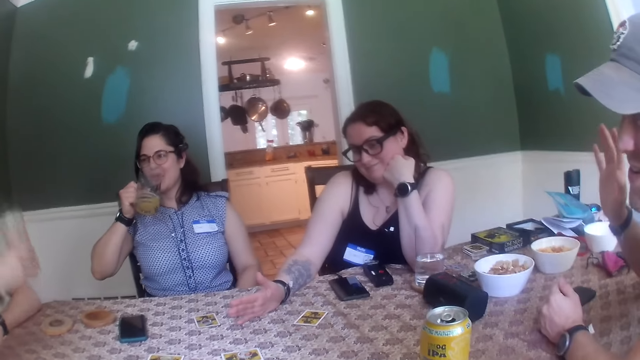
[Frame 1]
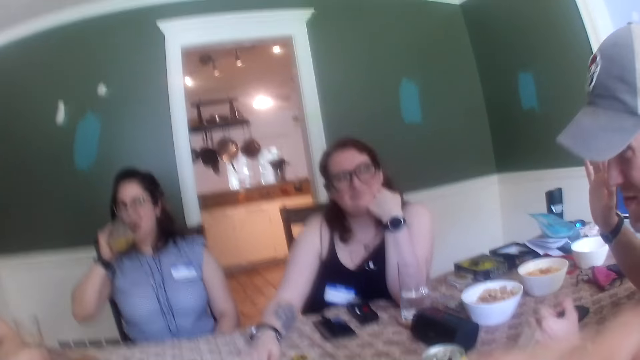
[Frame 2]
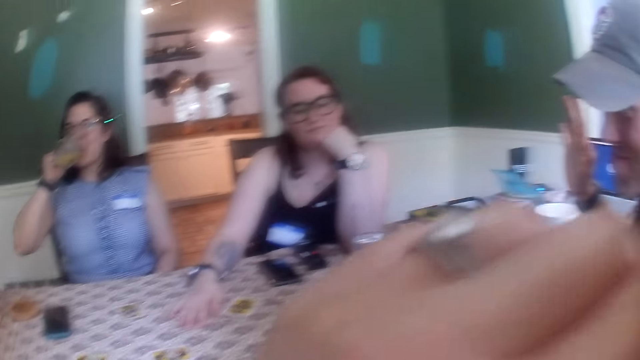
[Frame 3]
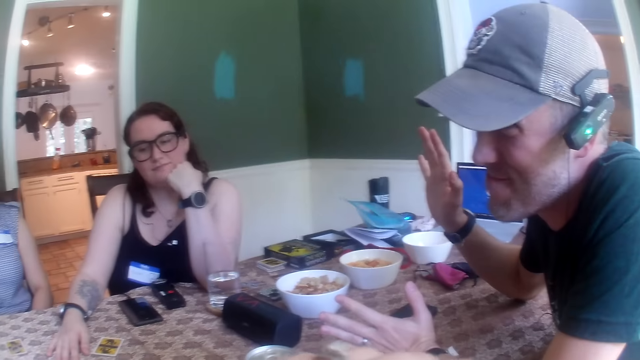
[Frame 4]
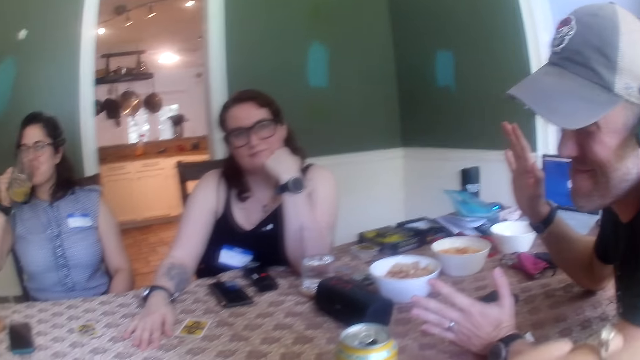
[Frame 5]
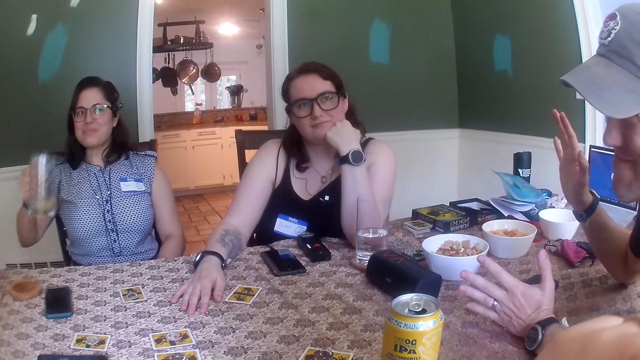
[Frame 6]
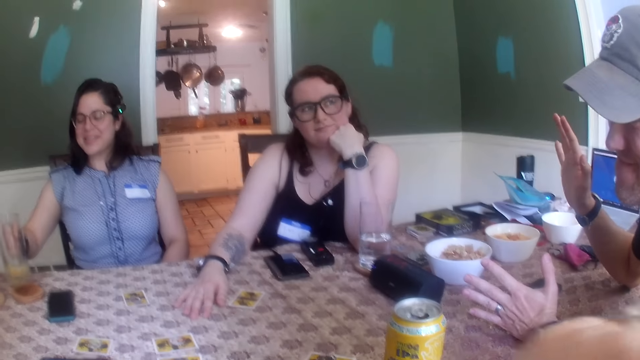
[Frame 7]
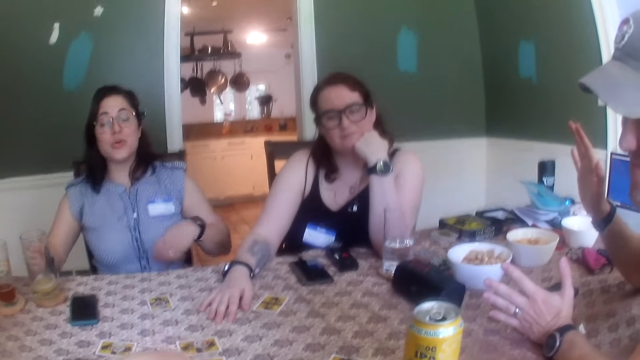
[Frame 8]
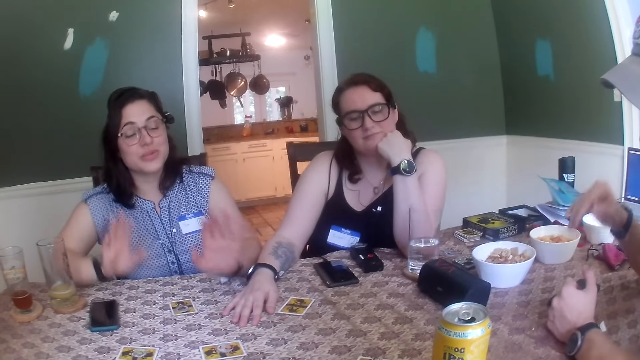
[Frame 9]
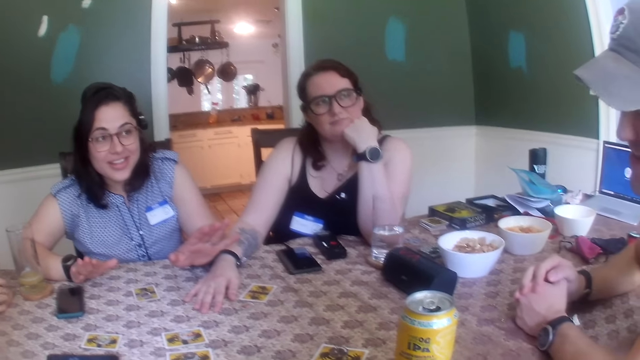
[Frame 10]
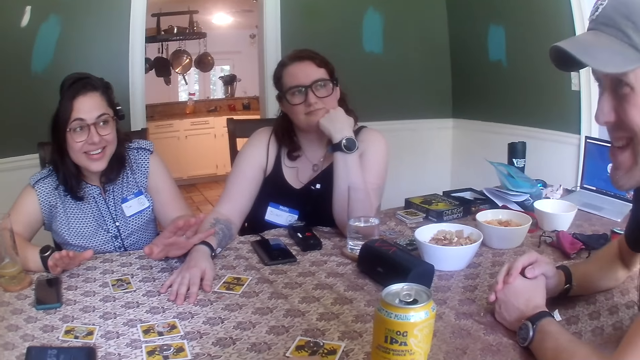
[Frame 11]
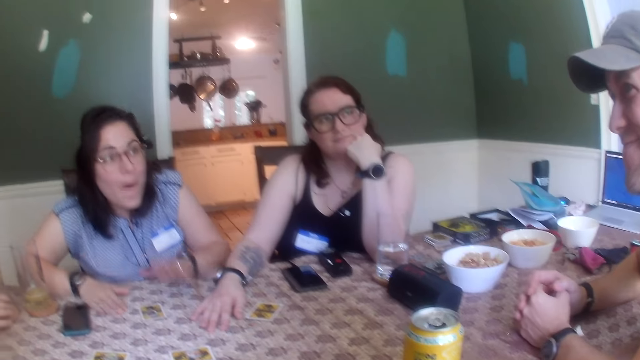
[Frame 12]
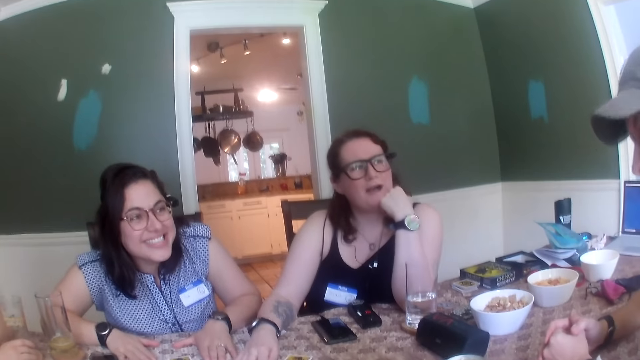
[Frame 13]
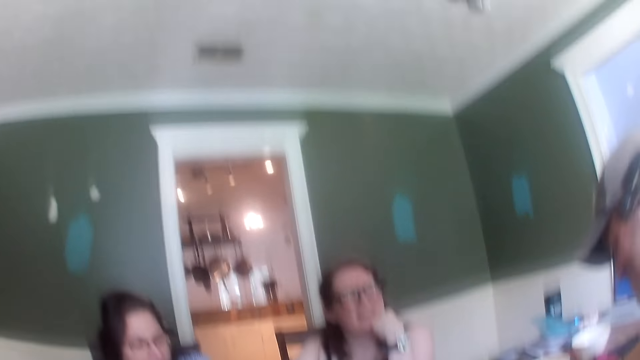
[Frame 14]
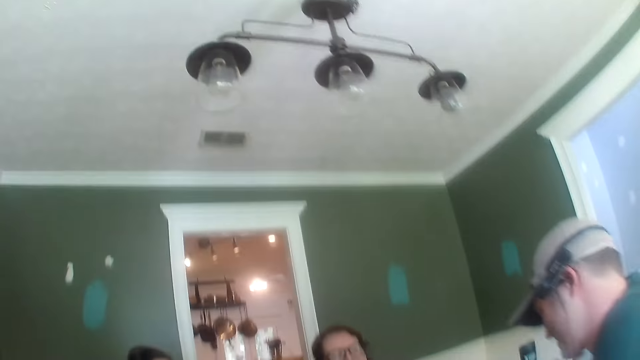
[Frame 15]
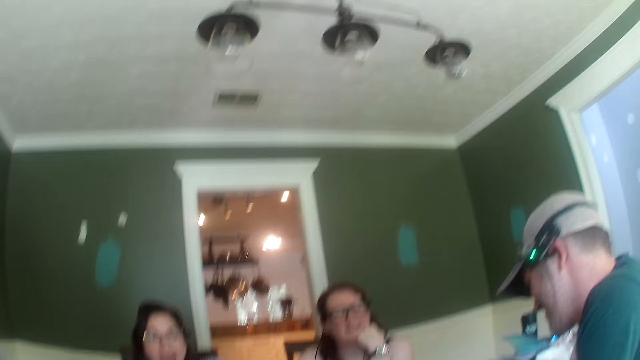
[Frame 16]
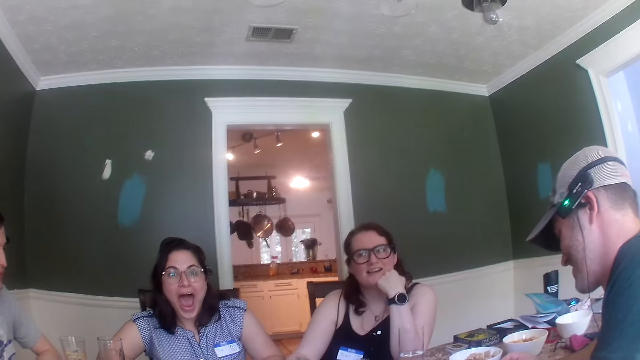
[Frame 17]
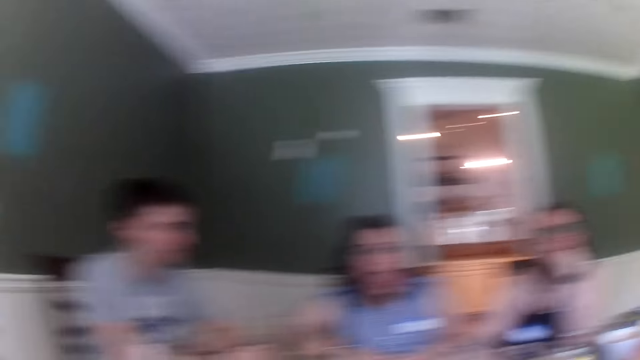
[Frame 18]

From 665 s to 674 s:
A man raises his right hand. A woman drinks from the glass of juice in her right hand. Another man drops the glass of juice in his right hand on a coaster on the table. The woman drinks from the glass of juice in her right hand again. The woman drops the glass of juice in her right hand on the coaster on the table. The woman speaks. Another woman shouts.

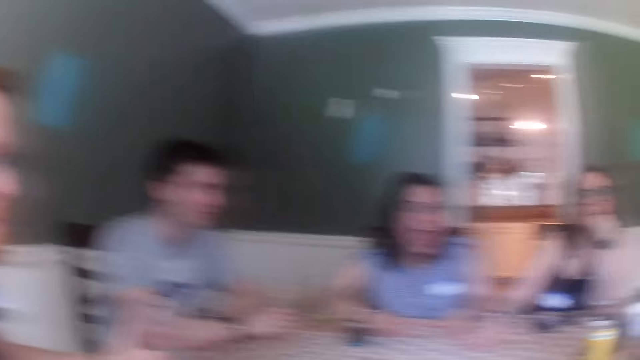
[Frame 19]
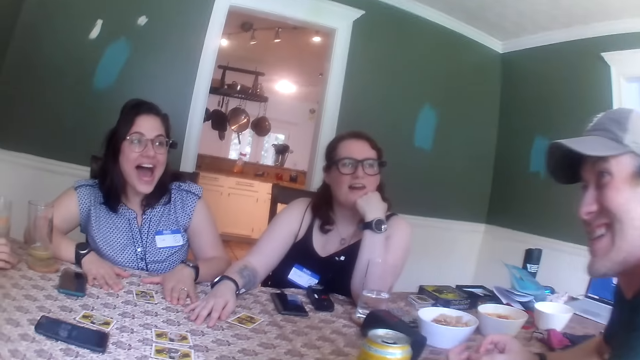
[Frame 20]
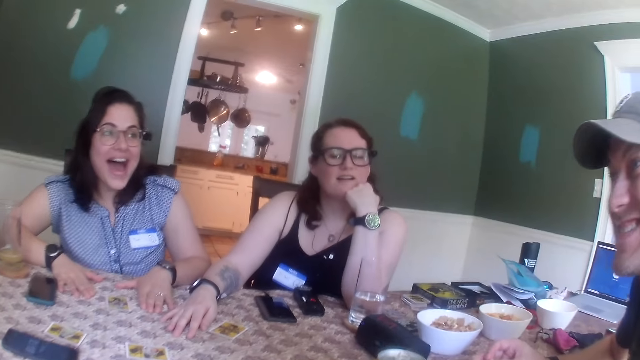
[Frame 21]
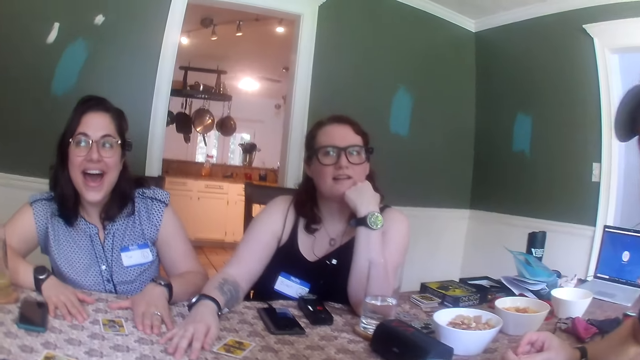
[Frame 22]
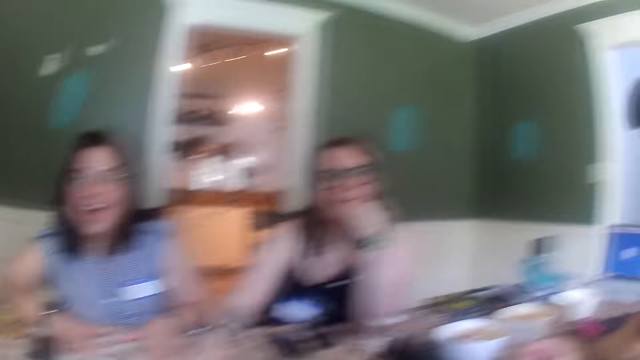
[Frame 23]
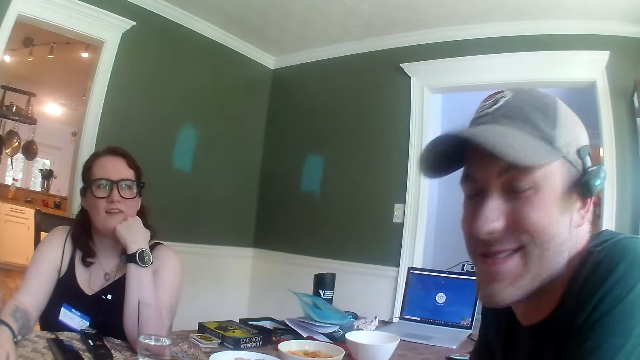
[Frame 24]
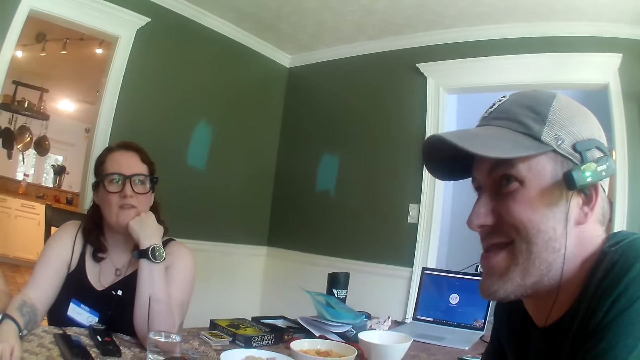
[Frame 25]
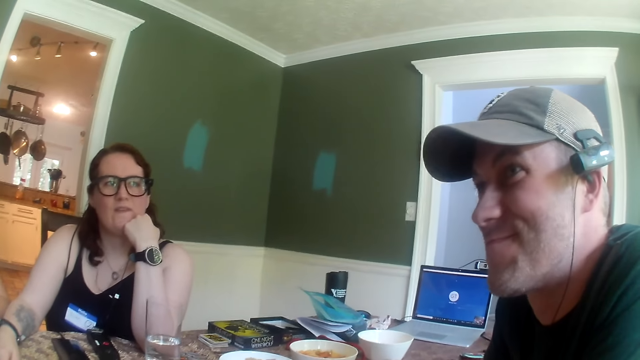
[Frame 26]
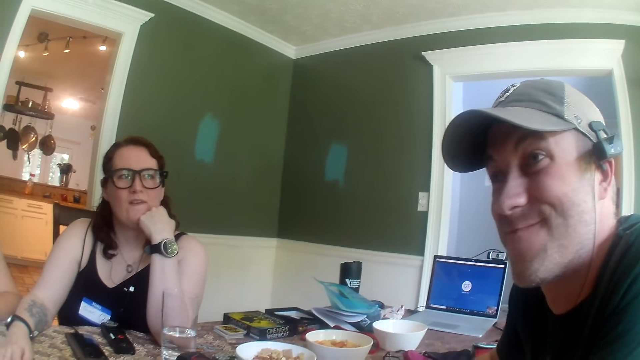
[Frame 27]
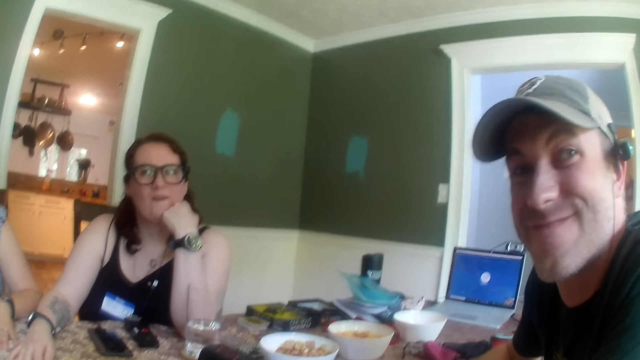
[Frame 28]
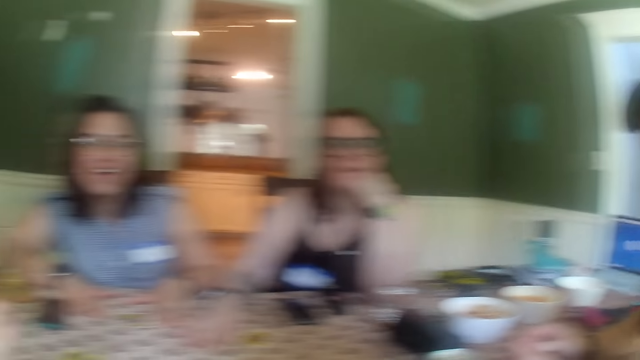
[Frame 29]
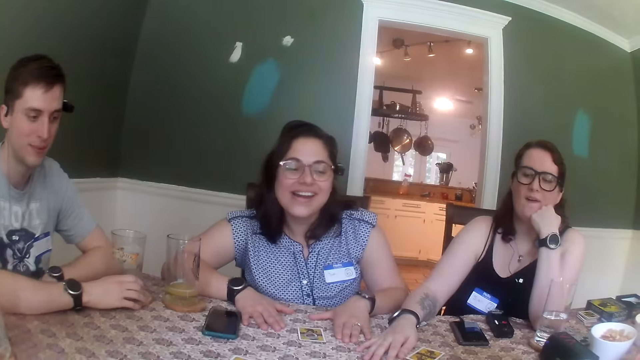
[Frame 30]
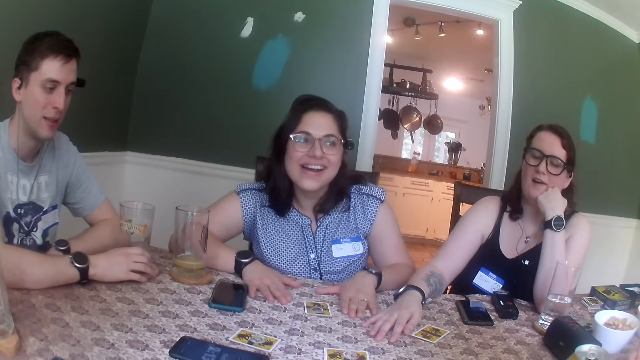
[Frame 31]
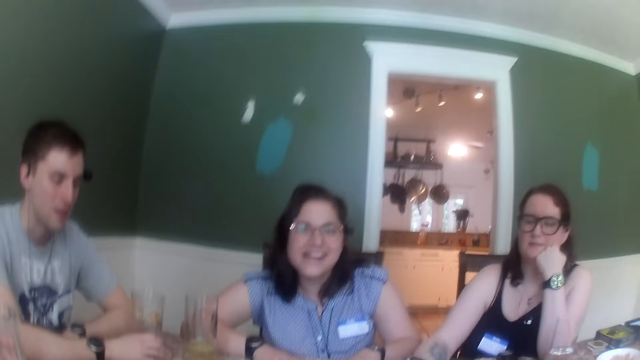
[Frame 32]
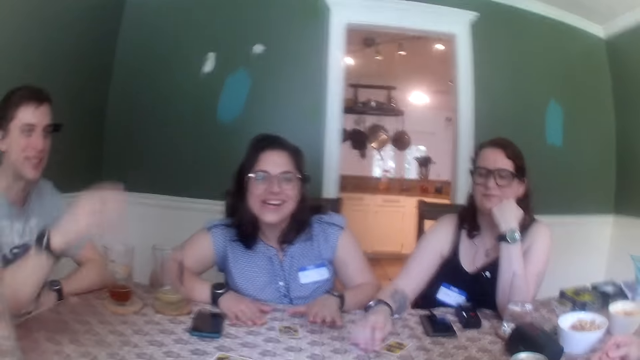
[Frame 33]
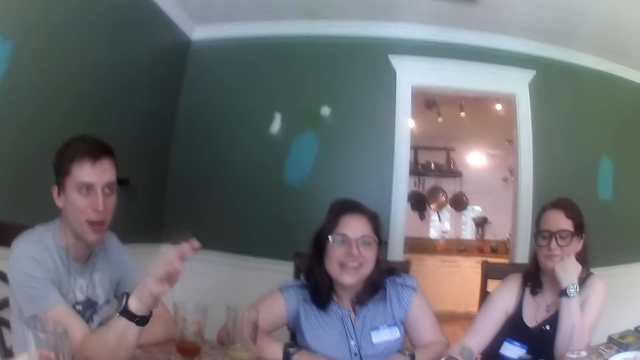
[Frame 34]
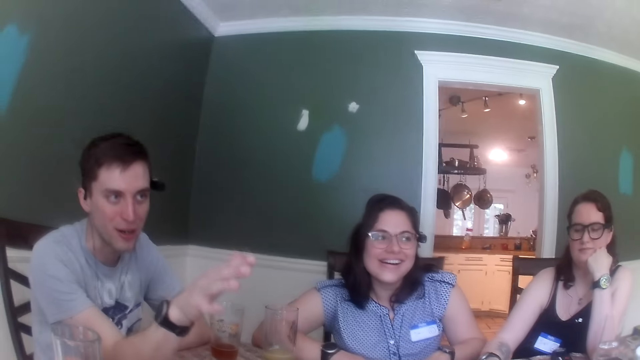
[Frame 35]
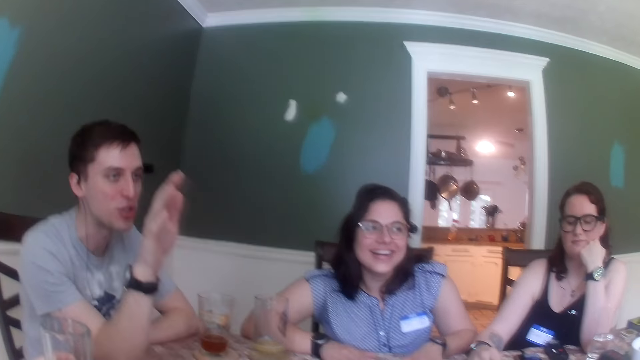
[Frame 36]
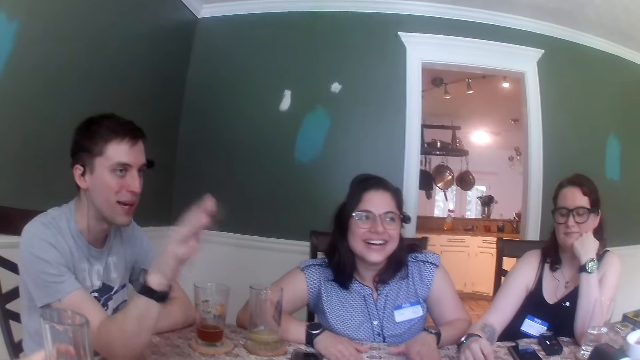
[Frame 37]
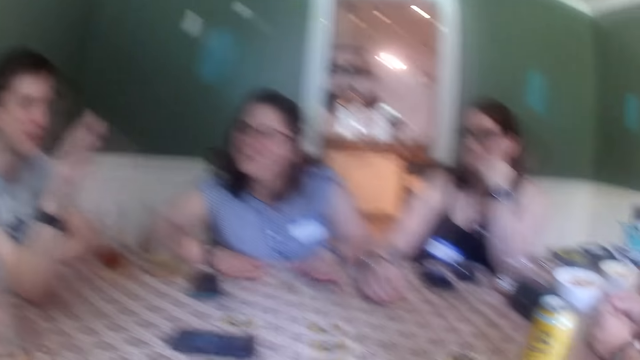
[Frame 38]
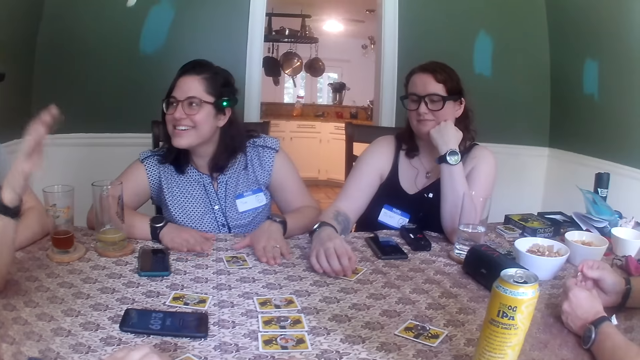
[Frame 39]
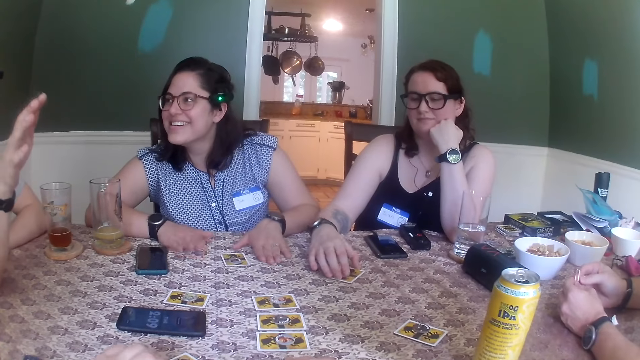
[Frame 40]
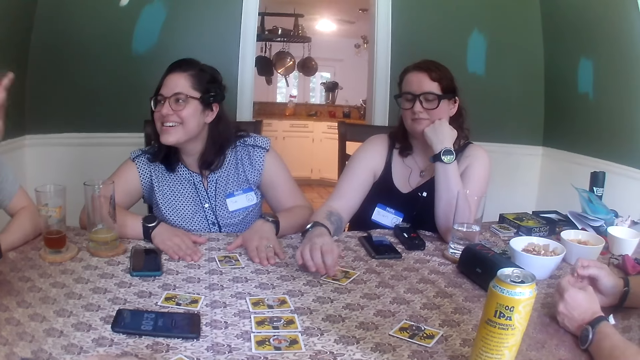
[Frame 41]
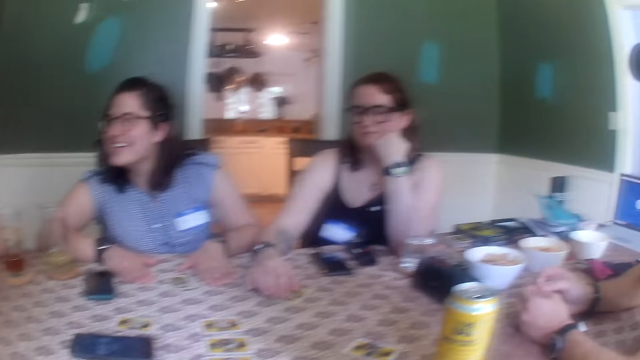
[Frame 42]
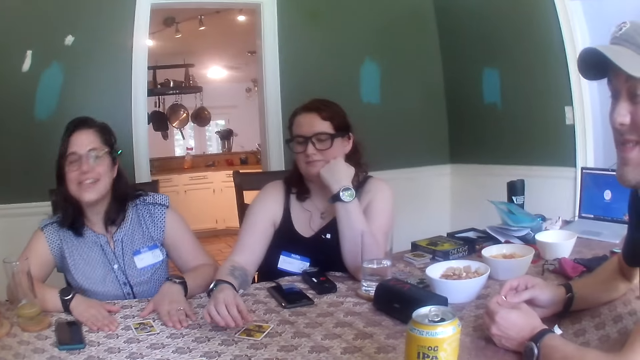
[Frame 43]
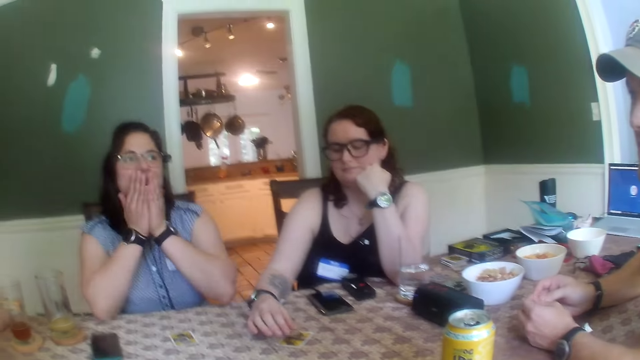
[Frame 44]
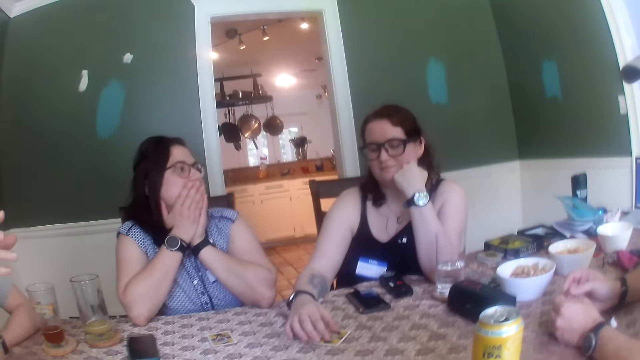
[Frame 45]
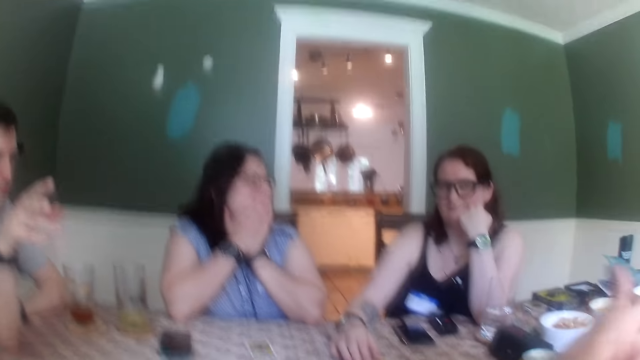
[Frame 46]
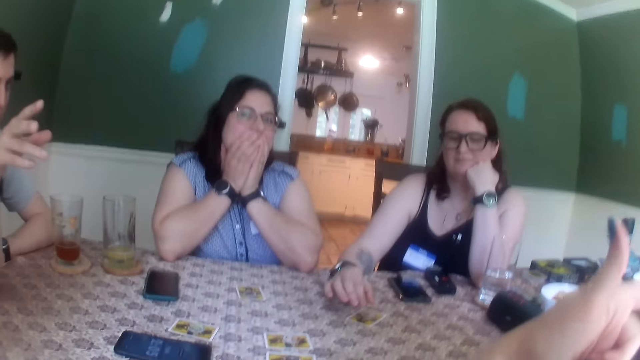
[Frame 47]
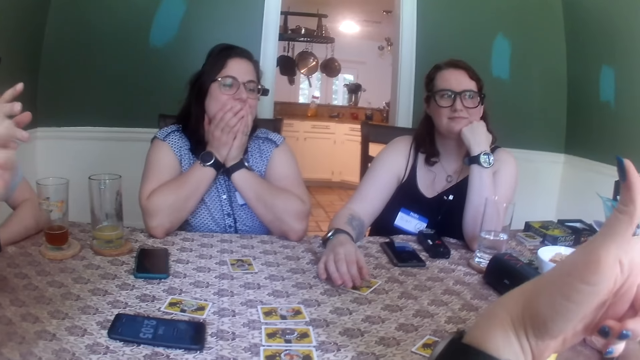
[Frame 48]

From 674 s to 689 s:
A woman opens the mouth. A man smiles. Another man points his right hand at a woman. The other man moves hand. The first woman taps on the table with both hands. Another woman moves the card on the table with her right hand. The first woman covers her mouth with both hands.
